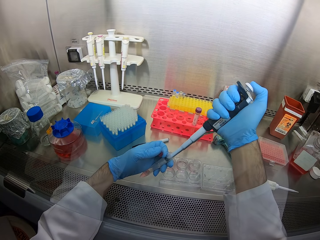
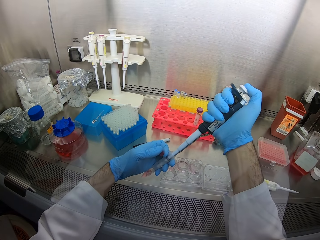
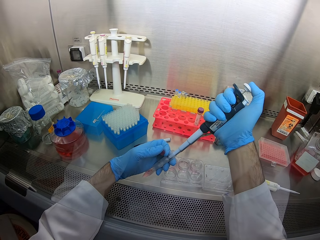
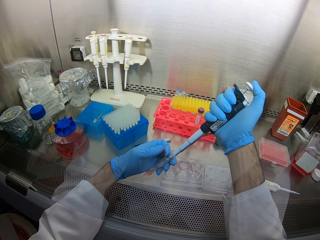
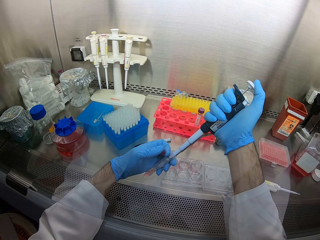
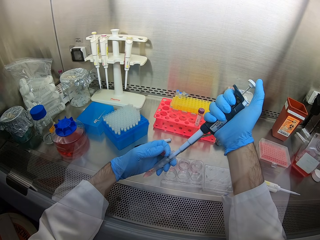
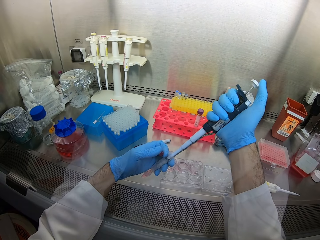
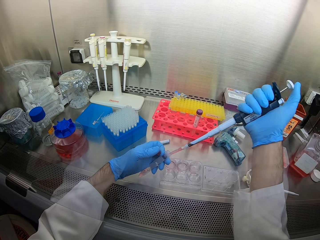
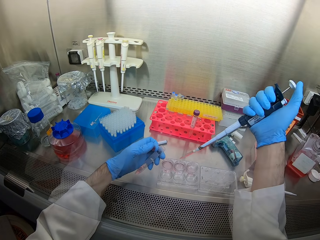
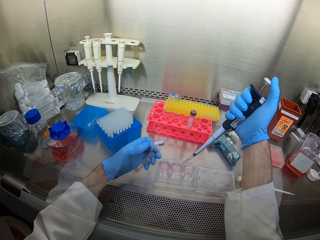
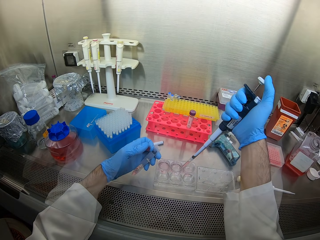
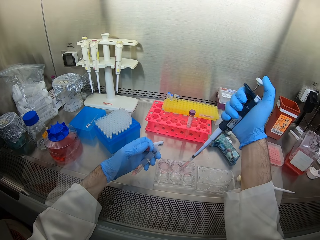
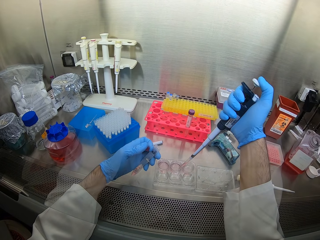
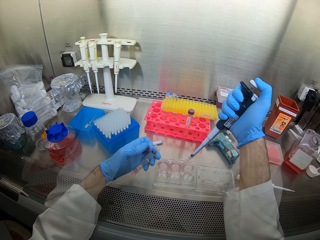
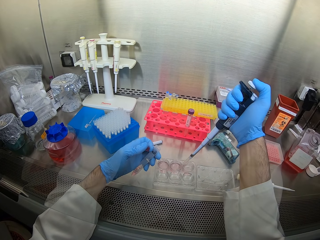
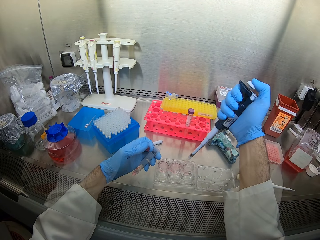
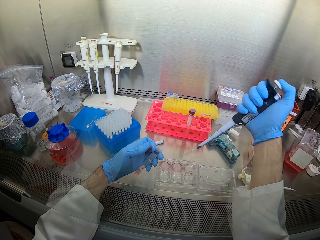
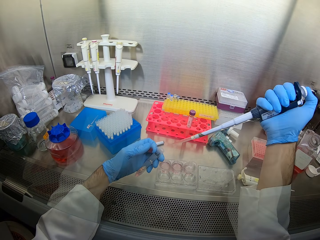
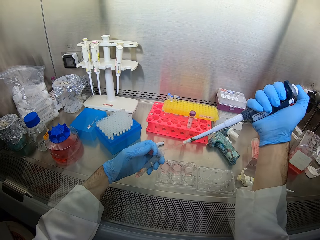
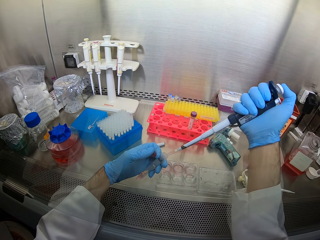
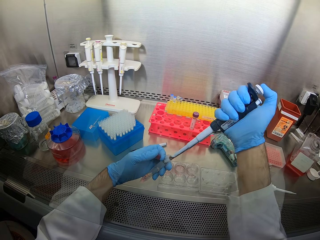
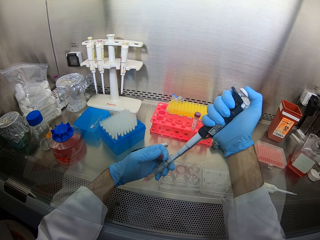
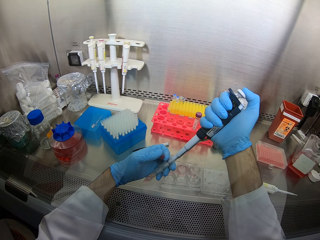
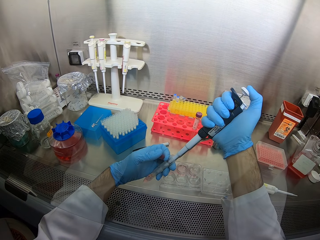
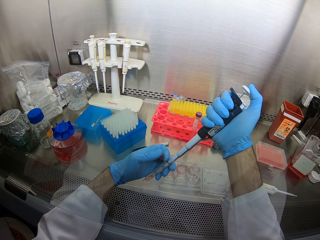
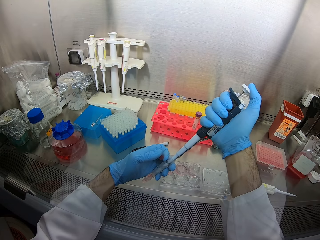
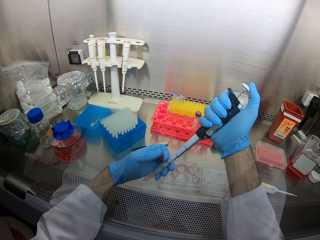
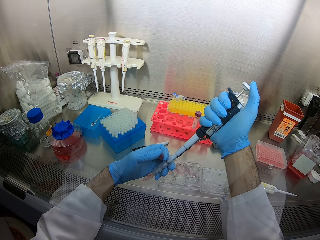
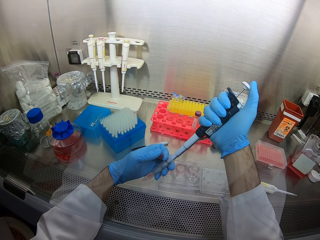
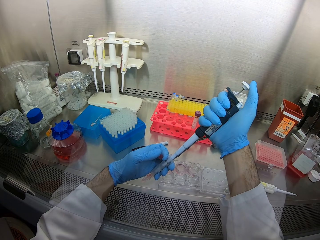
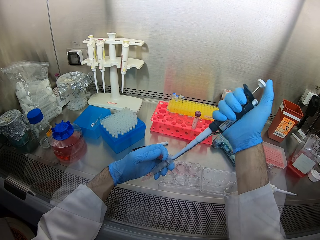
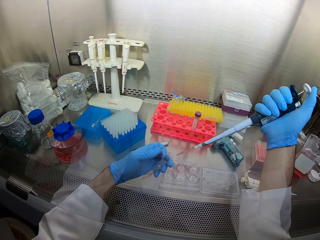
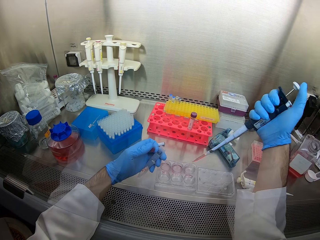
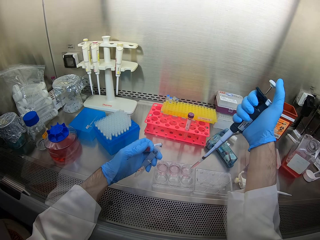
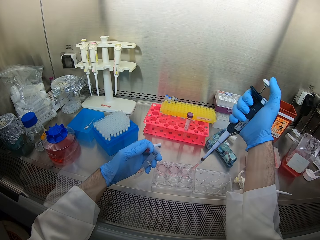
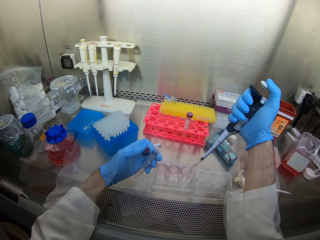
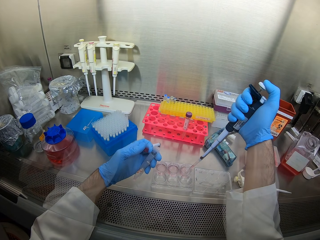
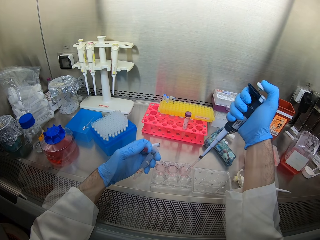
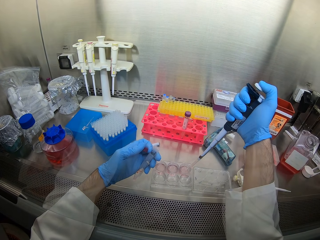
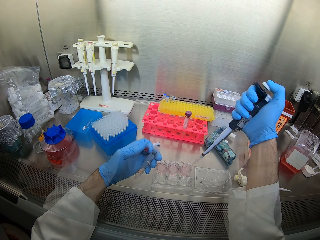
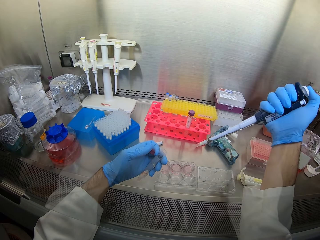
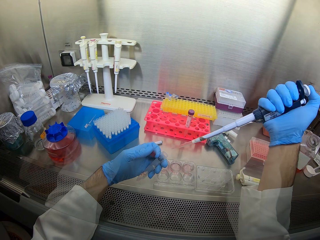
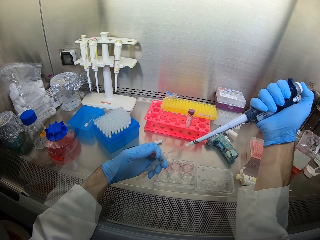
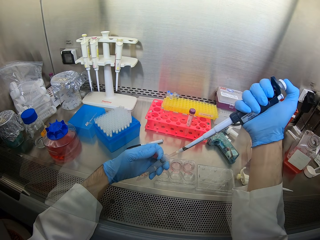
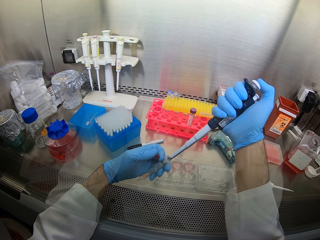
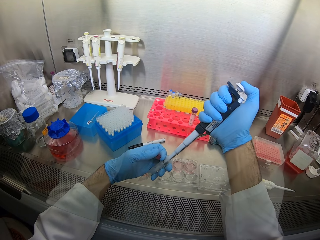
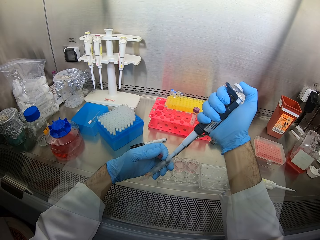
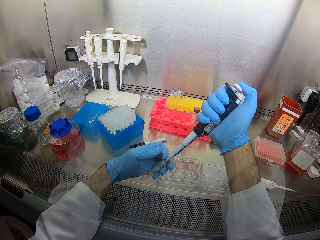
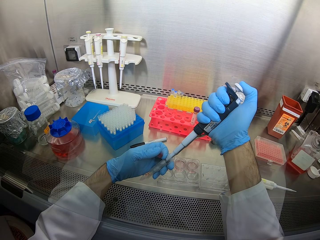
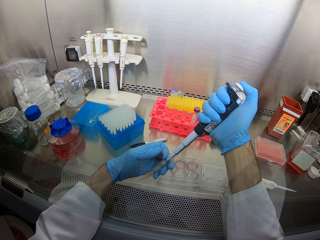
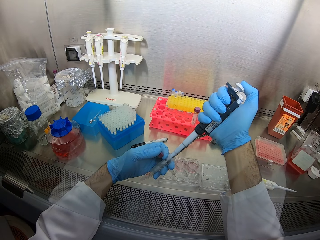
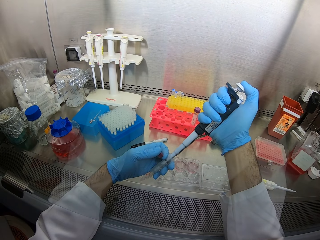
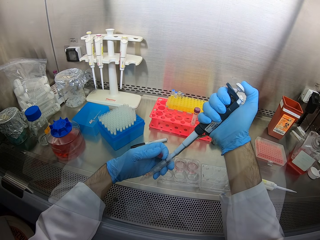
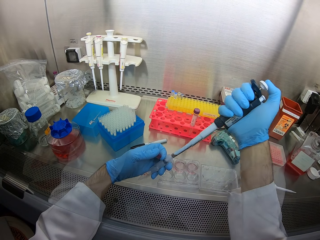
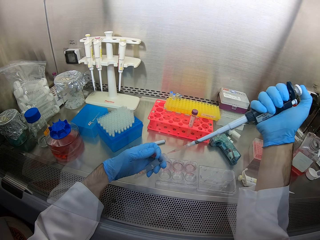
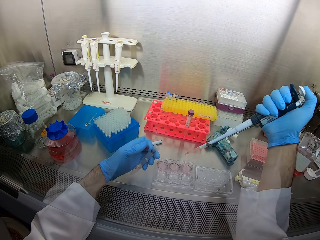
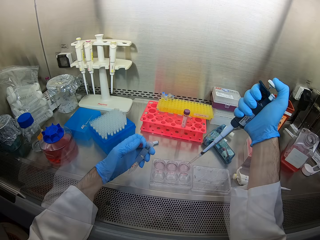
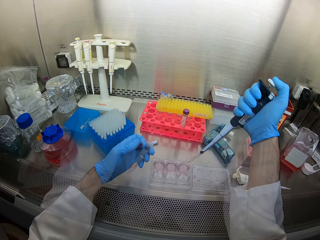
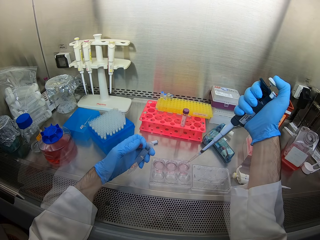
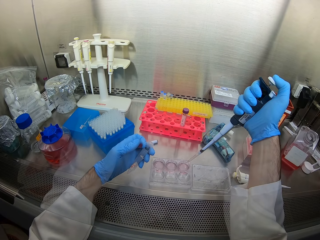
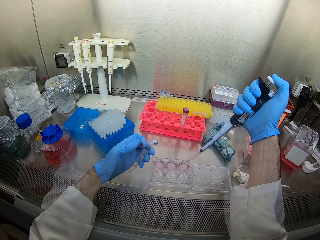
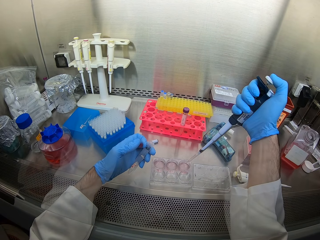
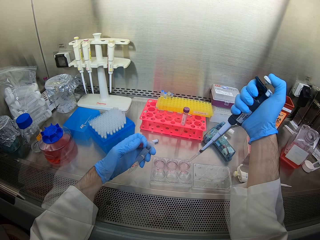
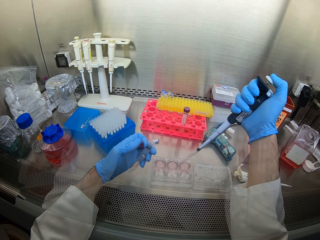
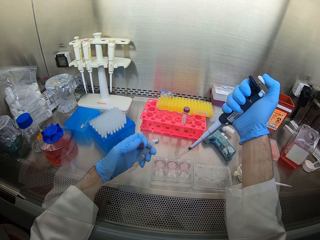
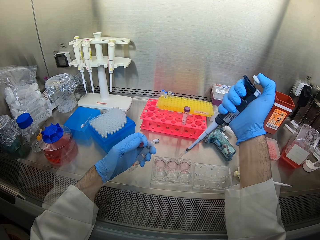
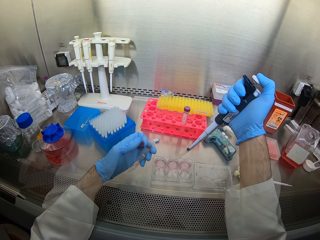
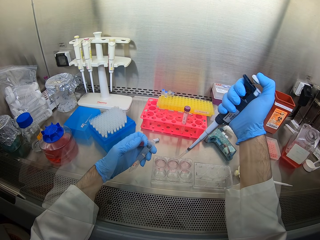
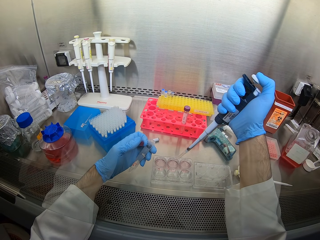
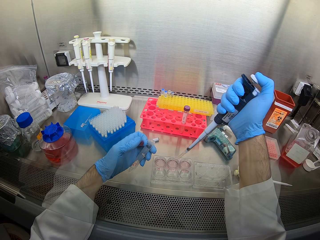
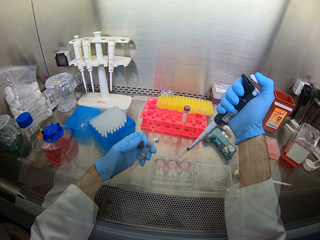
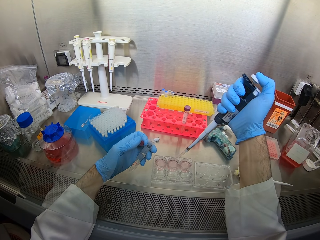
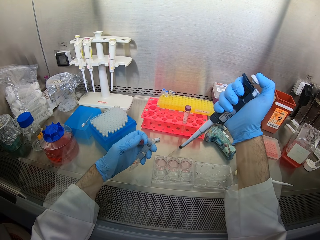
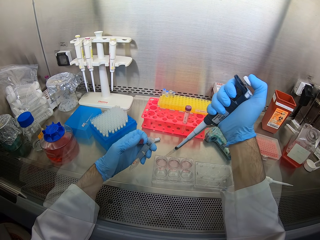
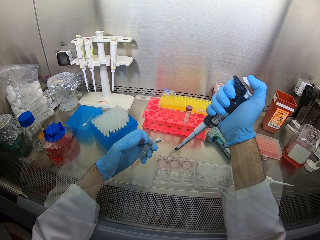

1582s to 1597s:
The camera wearer inserts a tool in a bottle. They scoop liquid from the bottle. They remove the tool from the bottle. They pour liquid to a container. They insert the tool in the bottle. They scoop liquid from the bottle. They remove the tool from the bottle. They pour liquid in the container. They insert the tool in the bottle. They put liquid in a glass. They scoop liquid from the bottle. They remove the tool from the bottle. They pour liquid in the container.

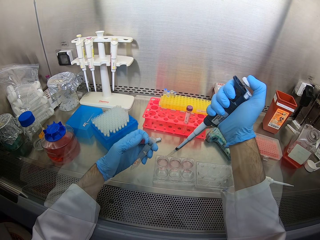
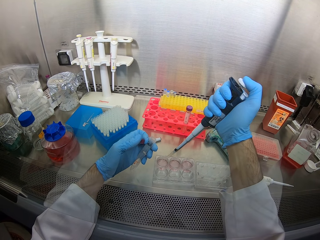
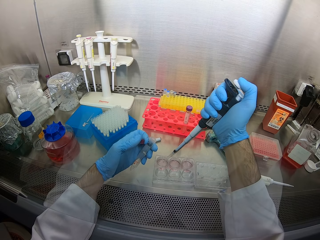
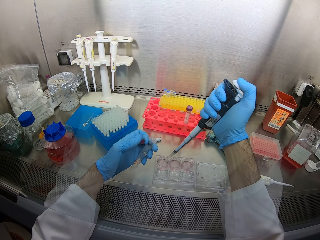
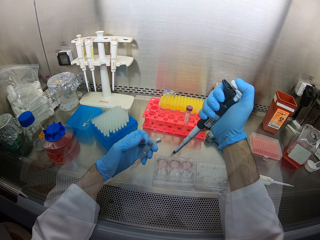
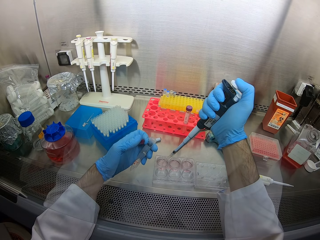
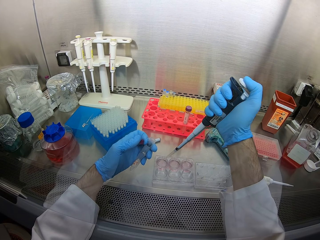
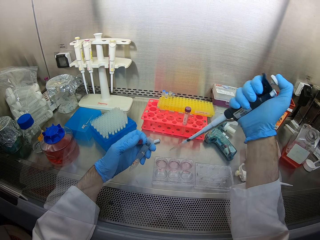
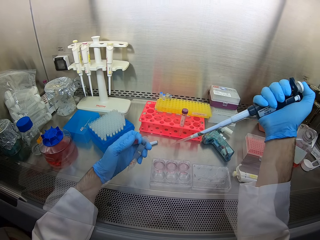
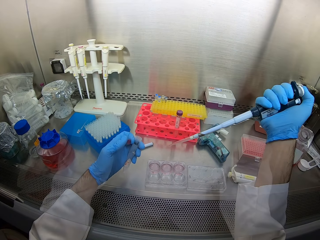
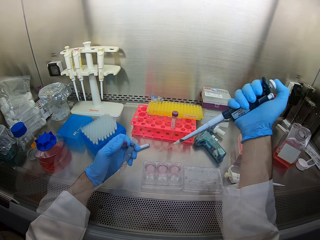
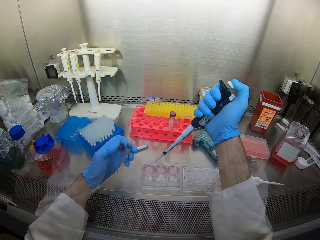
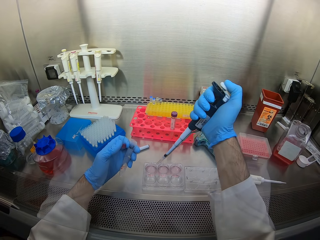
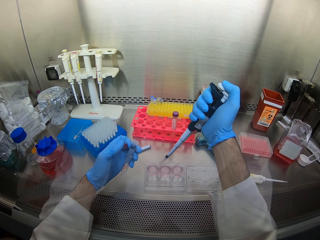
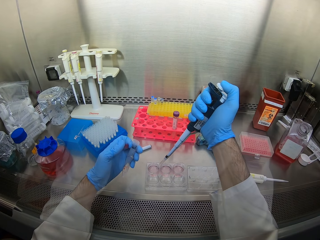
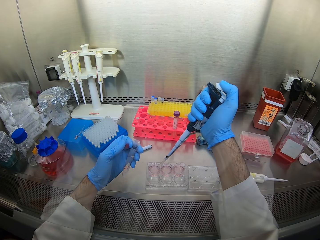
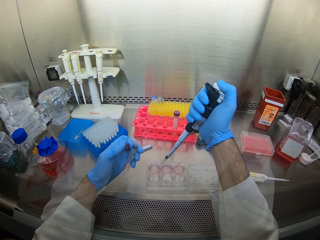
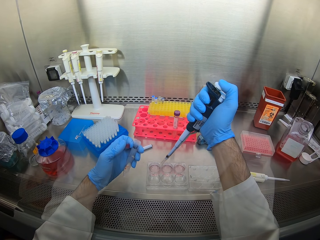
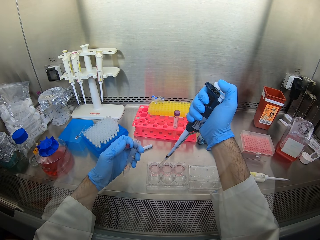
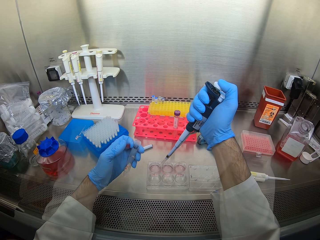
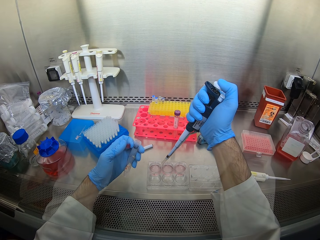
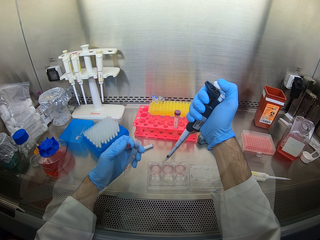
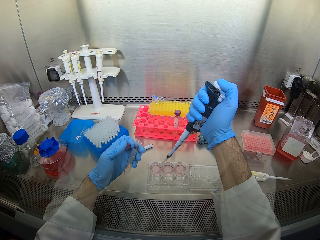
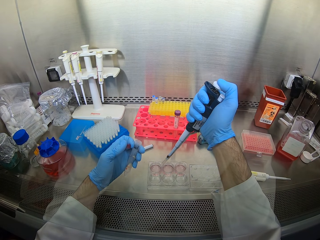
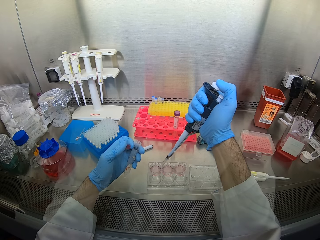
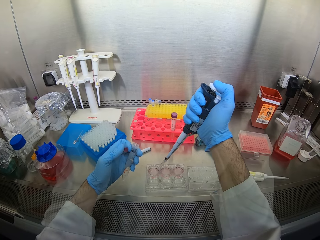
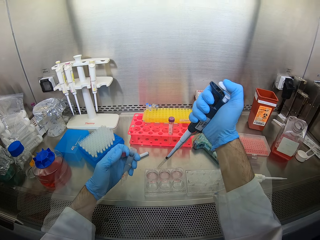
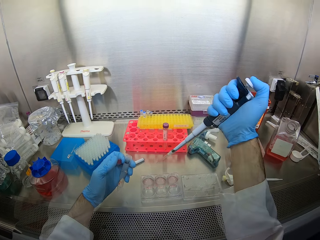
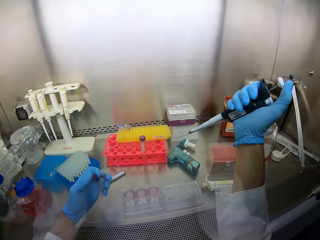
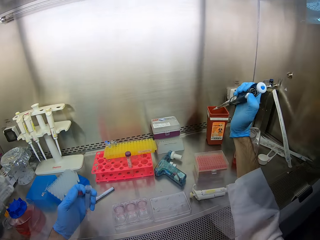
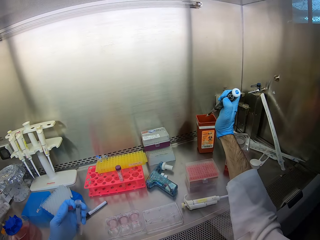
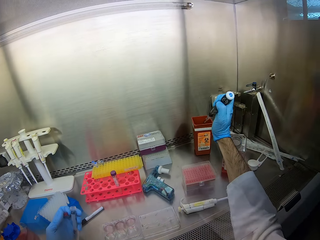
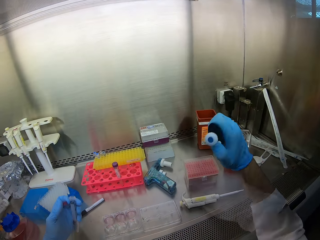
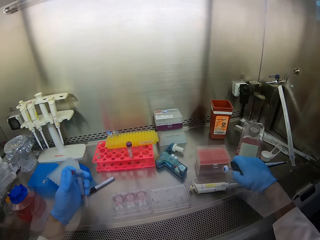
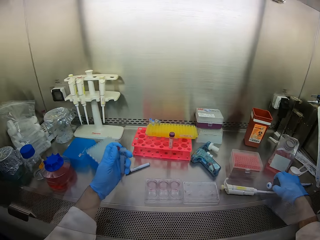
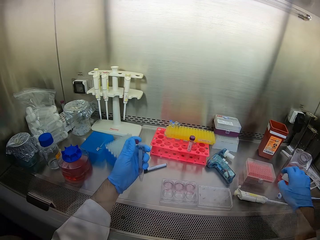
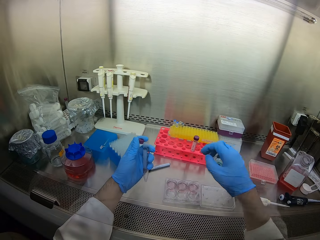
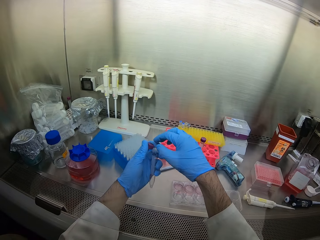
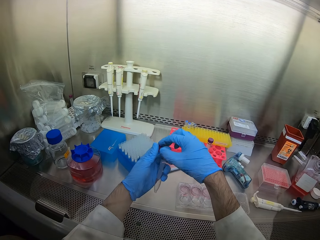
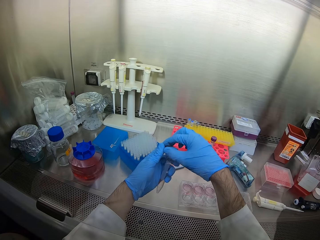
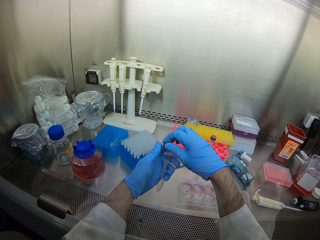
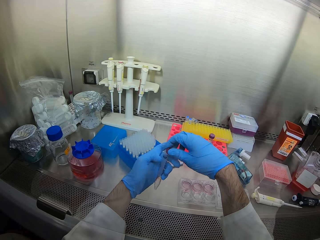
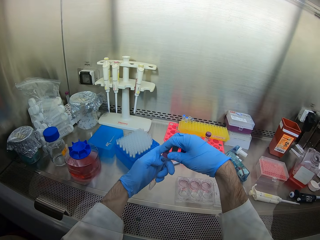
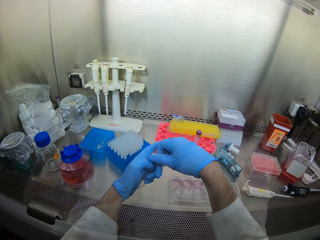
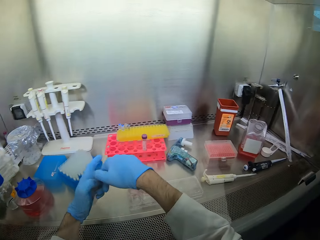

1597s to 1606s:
The camera wearer moves a tool. They pour liquid in a container. They move the tool. They pour liquid to a bucket. They place the tool down. They hold a lid with the right hand. They cover a bottle.
